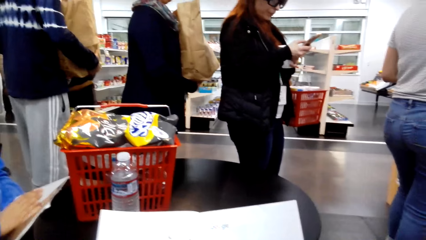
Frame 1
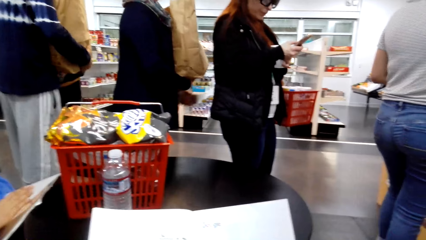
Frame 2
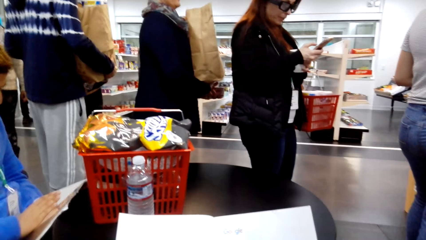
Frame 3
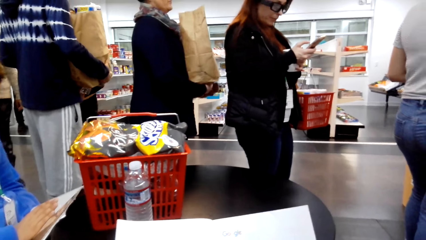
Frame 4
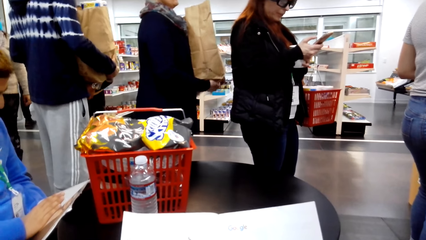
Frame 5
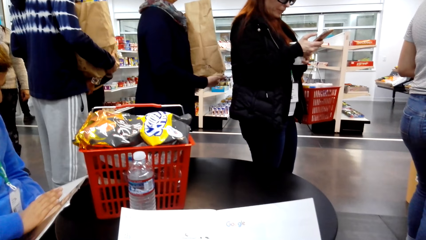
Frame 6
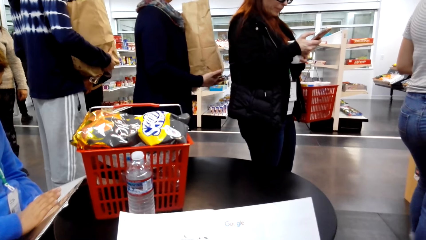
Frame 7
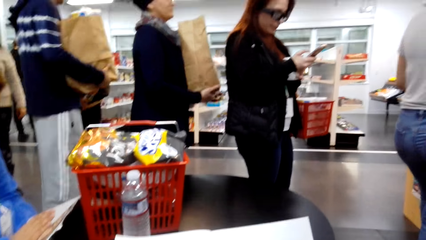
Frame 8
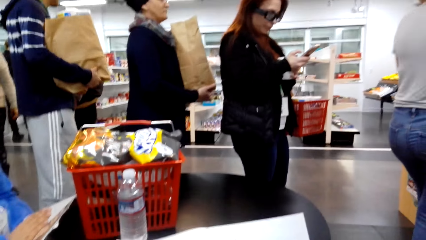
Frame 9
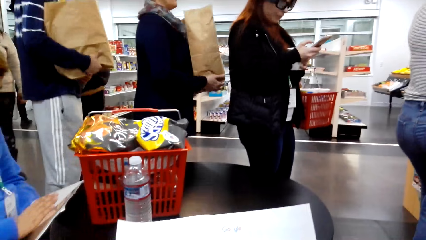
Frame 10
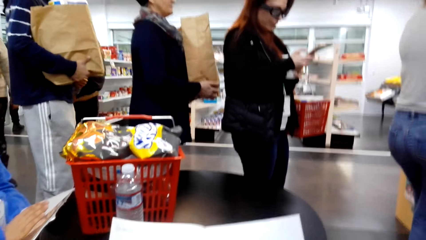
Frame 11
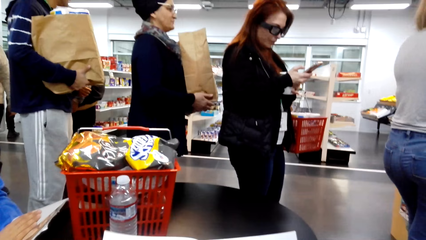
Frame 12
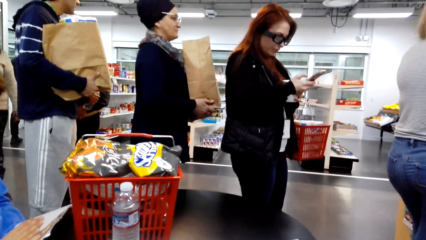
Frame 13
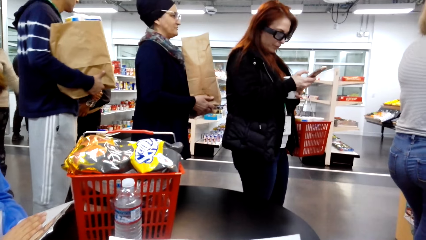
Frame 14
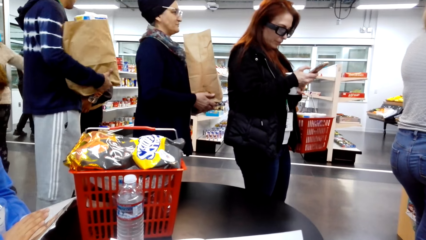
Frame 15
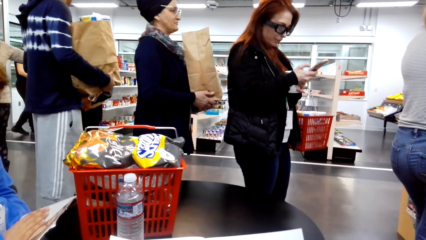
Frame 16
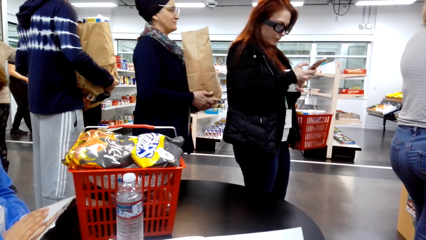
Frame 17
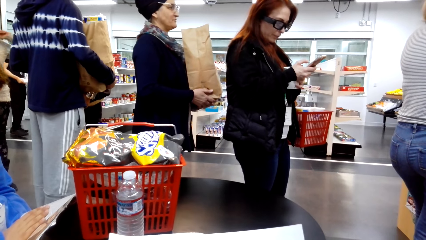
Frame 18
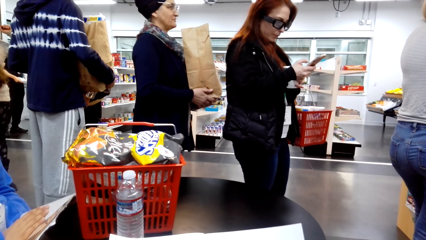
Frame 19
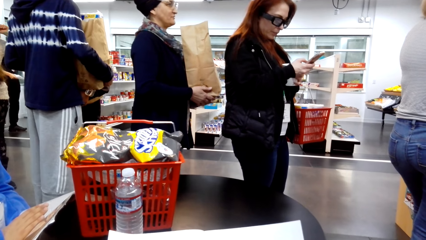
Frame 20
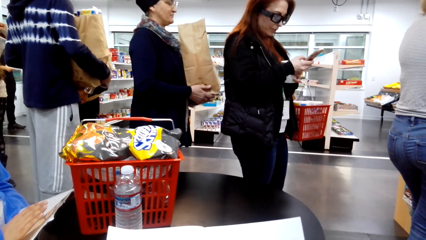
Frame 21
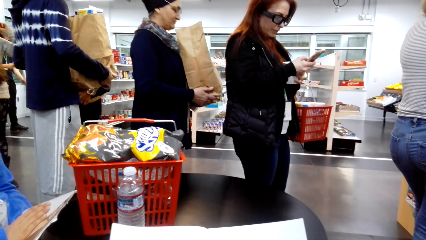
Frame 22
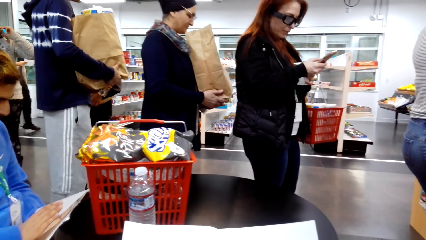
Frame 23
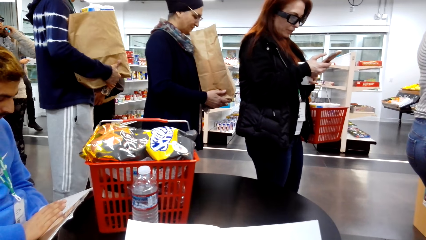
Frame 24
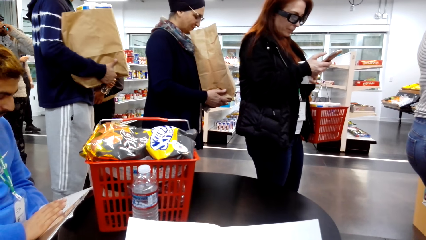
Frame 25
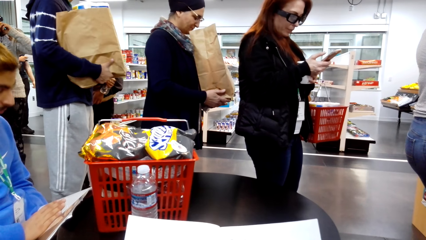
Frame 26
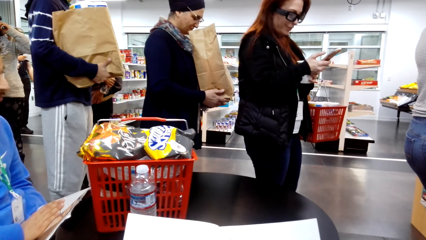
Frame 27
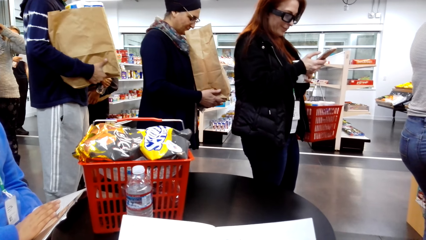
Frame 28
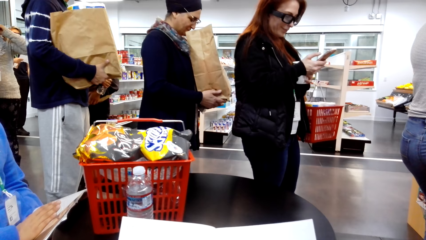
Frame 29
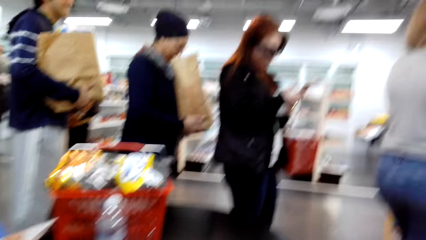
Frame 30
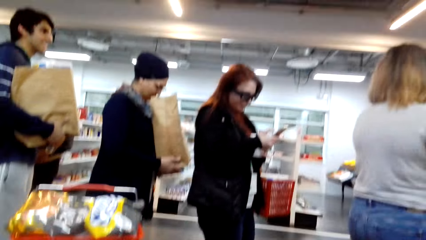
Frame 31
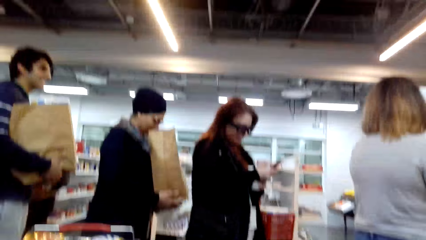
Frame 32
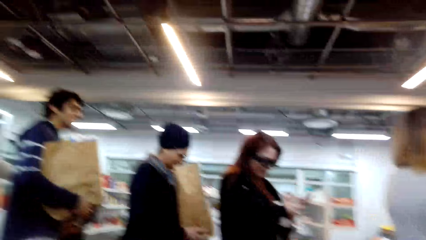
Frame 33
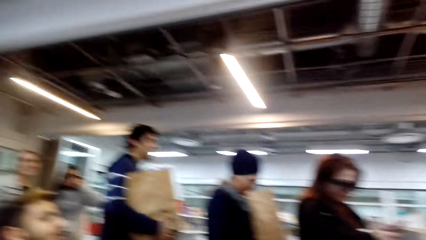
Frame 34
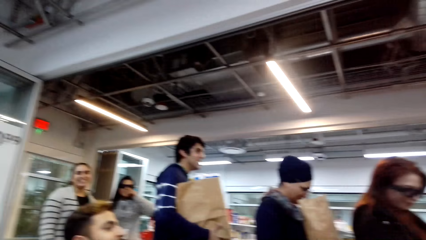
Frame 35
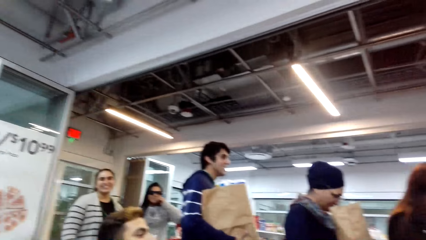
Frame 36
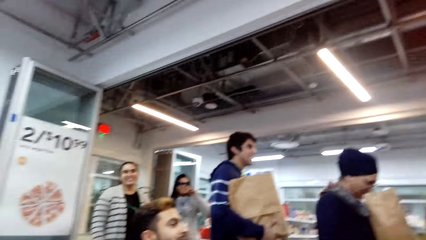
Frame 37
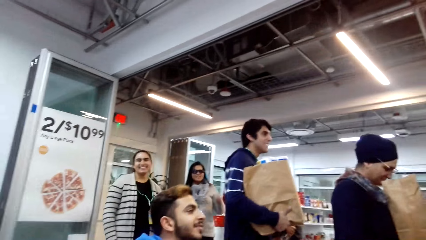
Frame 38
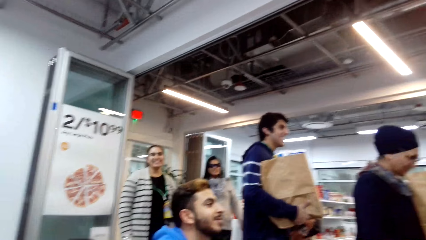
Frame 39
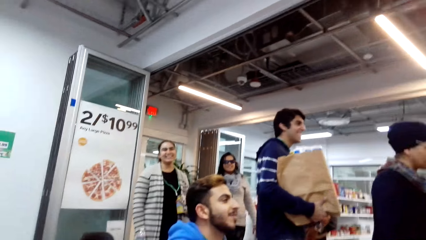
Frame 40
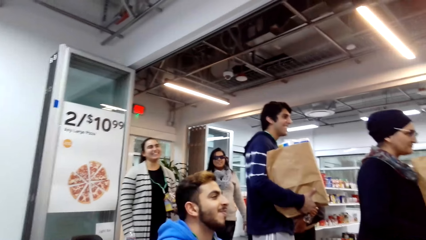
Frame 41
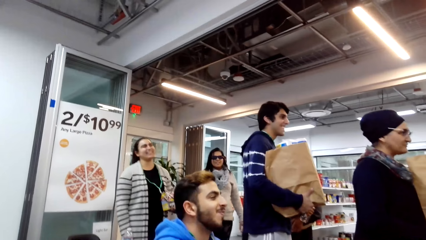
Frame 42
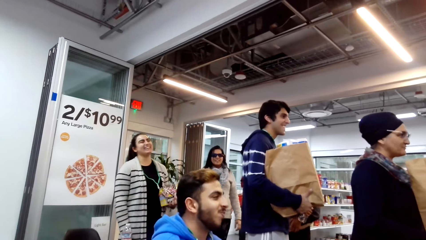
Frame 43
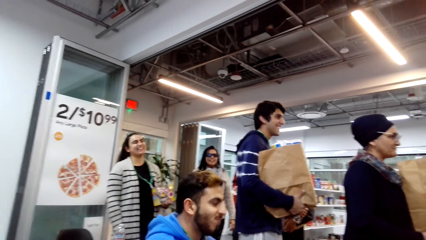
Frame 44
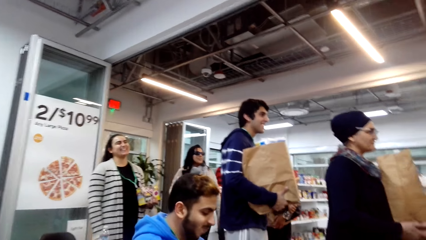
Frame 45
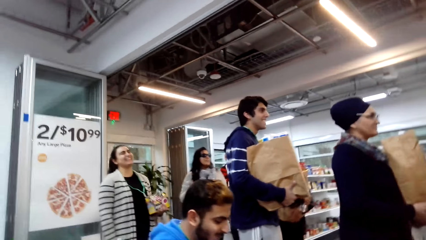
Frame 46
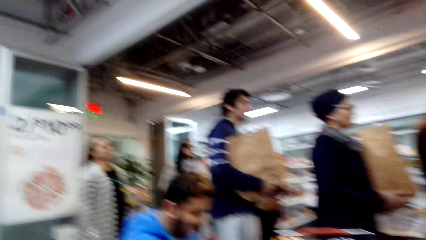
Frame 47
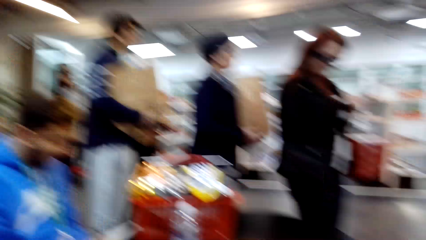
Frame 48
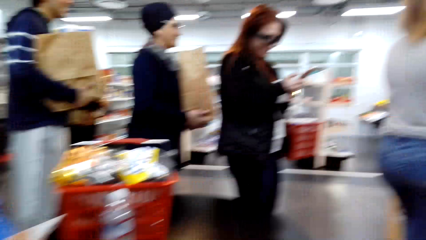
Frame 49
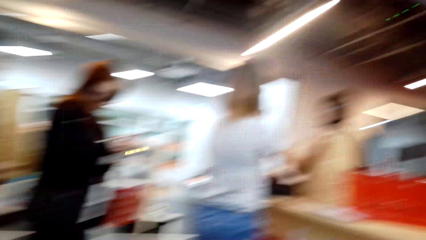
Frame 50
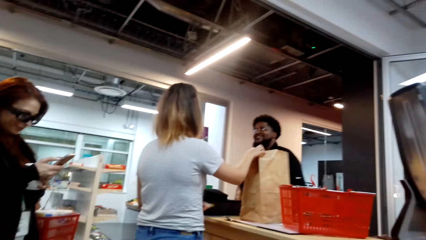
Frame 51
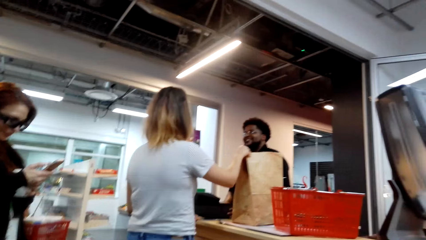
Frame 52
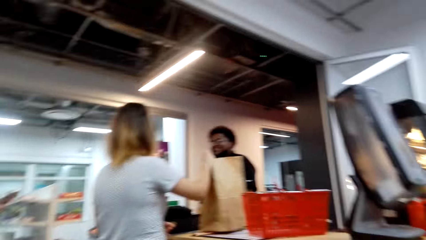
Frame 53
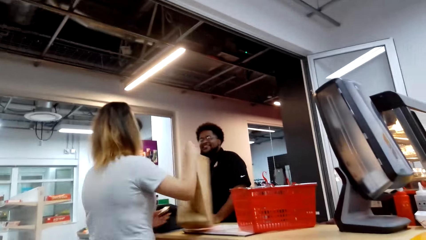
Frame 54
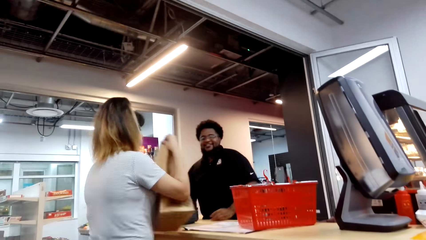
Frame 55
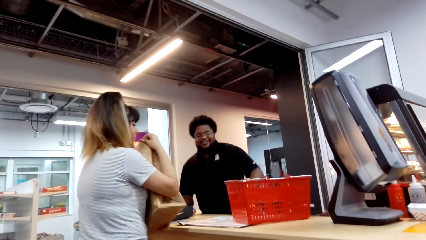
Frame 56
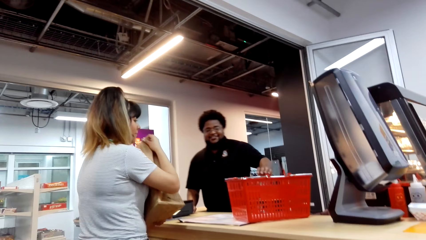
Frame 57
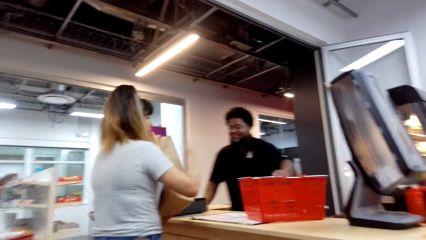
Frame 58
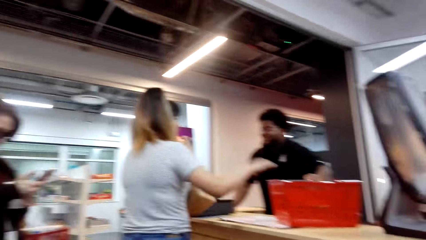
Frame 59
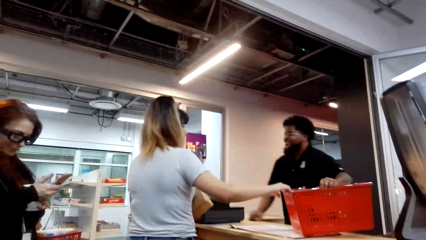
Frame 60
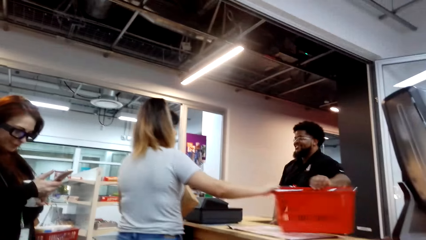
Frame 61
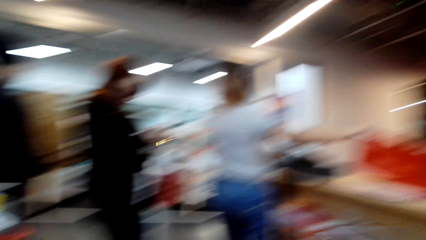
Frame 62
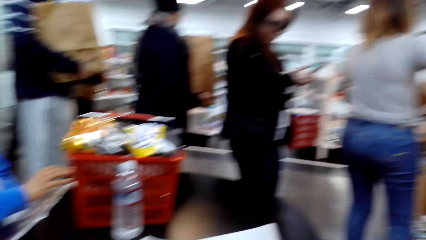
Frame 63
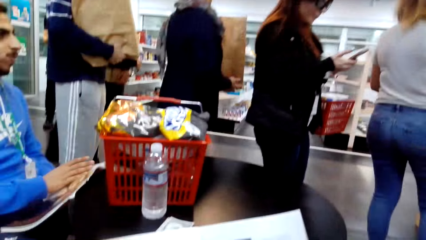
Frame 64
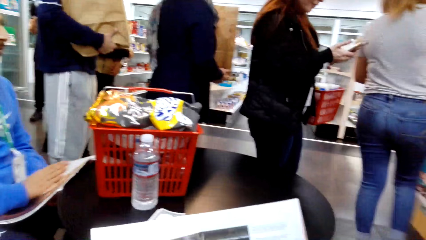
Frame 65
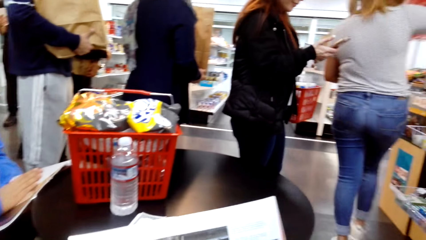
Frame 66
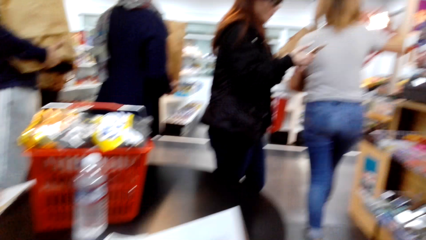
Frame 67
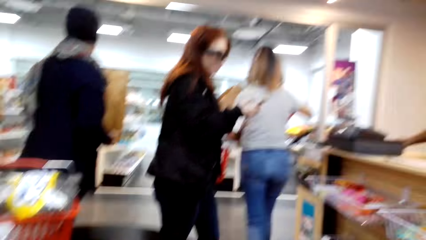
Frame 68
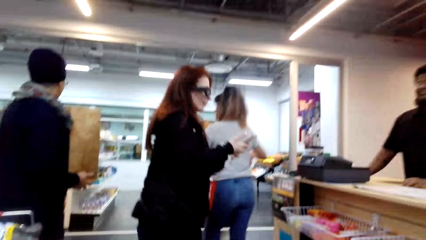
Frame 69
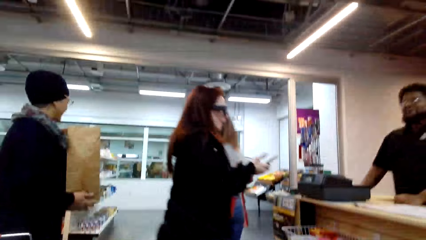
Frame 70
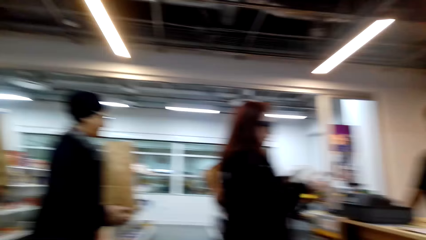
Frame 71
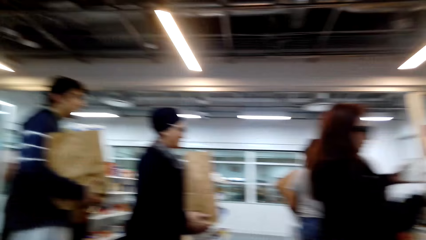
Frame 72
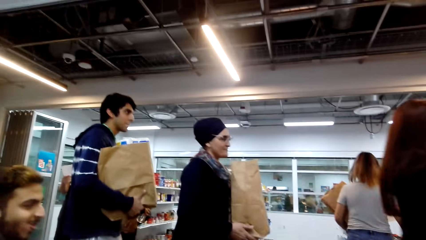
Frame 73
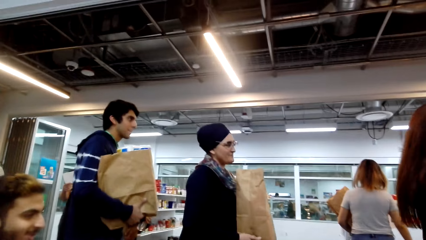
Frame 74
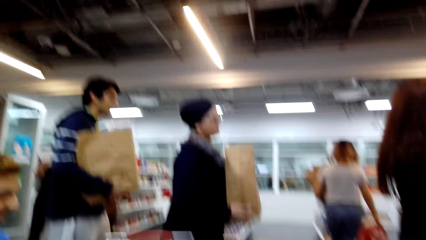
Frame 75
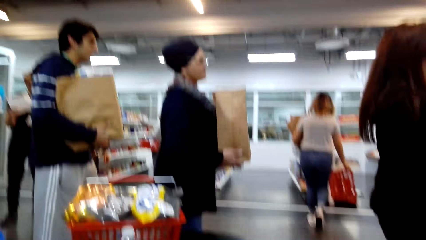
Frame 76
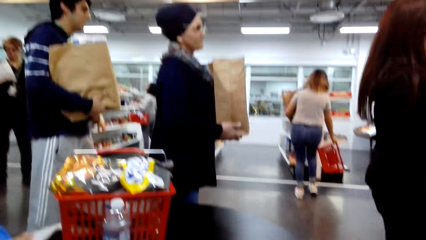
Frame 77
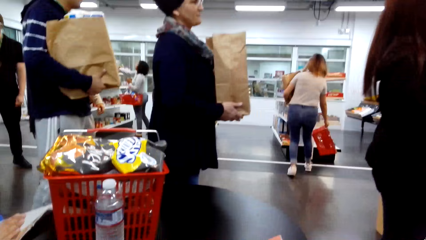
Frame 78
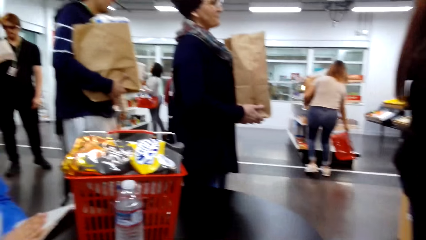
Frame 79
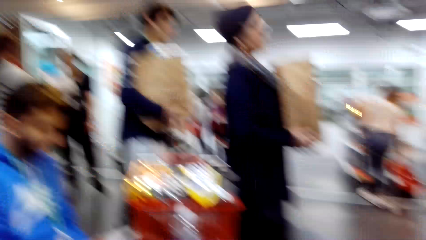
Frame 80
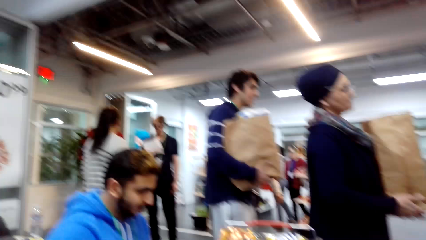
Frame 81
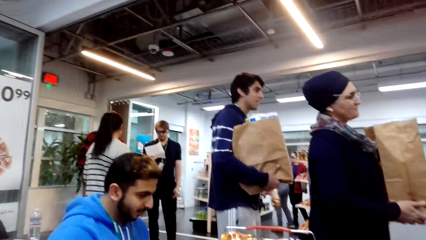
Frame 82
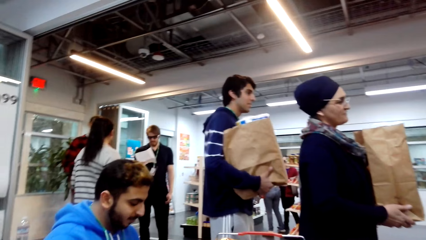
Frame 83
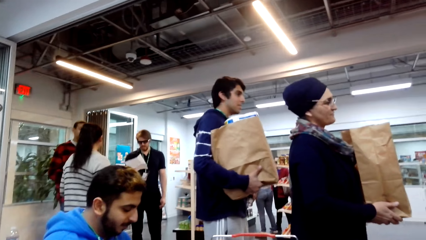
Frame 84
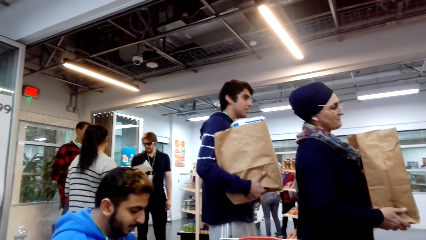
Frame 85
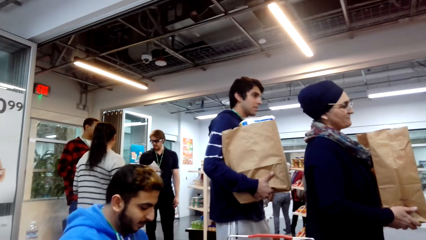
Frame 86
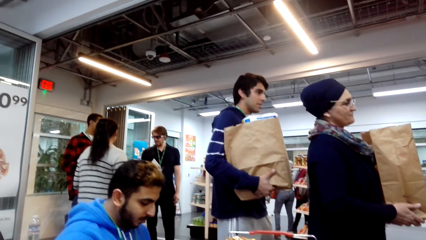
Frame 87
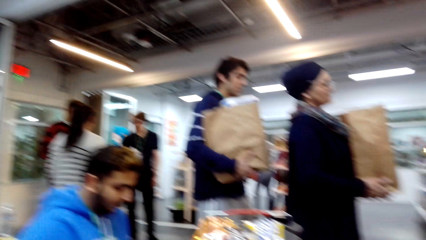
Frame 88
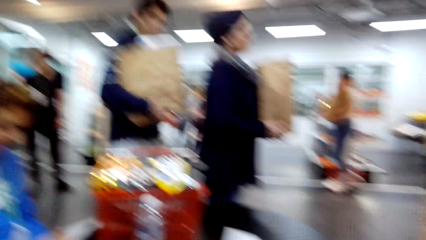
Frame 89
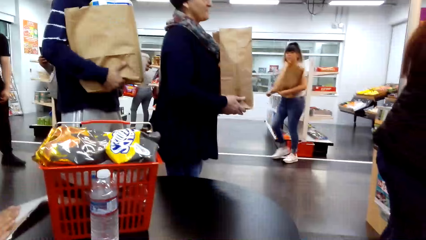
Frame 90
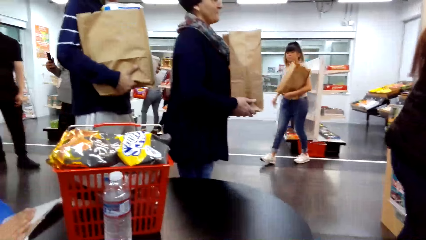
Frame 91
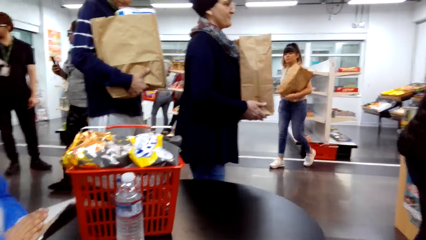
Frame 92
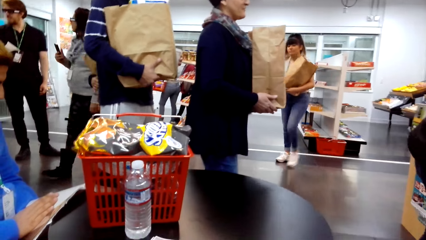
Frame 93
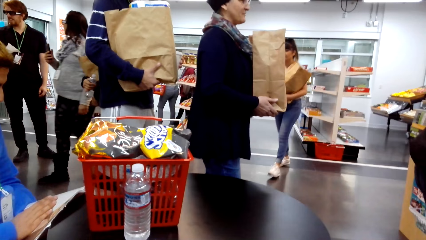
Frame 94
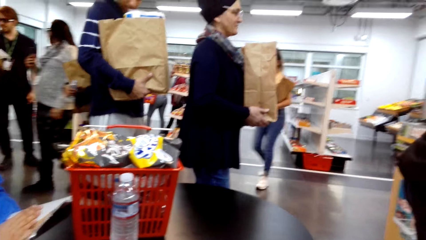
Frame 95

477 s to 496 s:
The camera wearer peruses the magazine. A man peruses a magazine. The camera wearer looks around.
